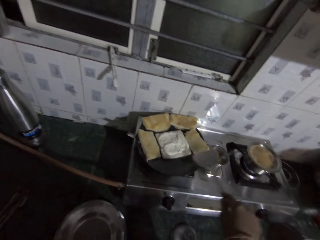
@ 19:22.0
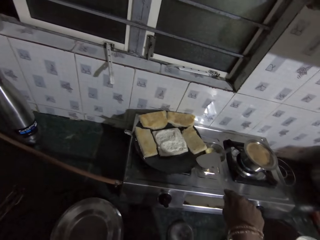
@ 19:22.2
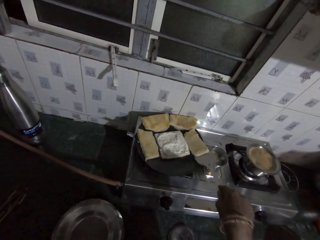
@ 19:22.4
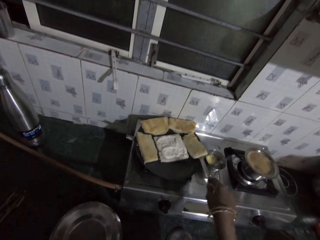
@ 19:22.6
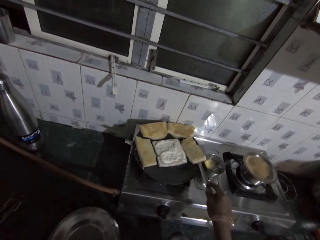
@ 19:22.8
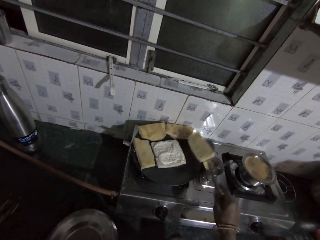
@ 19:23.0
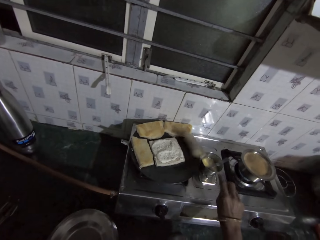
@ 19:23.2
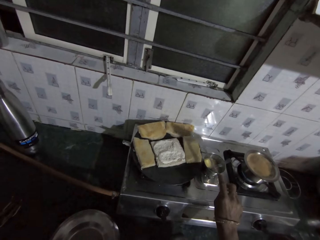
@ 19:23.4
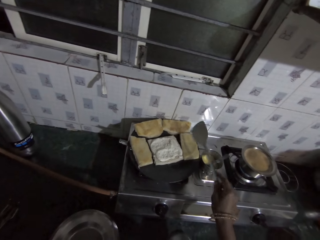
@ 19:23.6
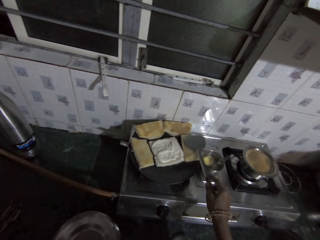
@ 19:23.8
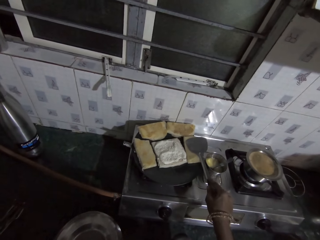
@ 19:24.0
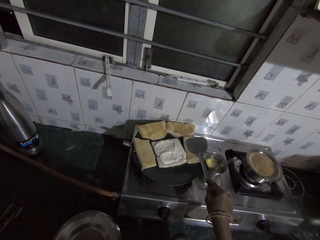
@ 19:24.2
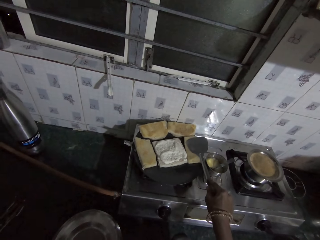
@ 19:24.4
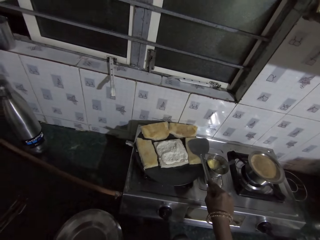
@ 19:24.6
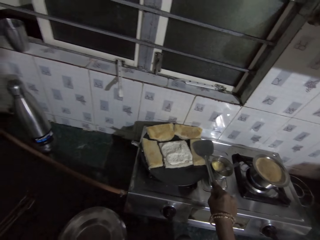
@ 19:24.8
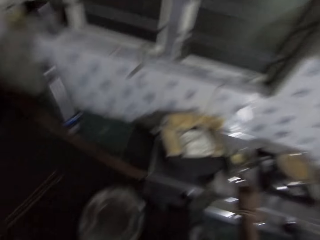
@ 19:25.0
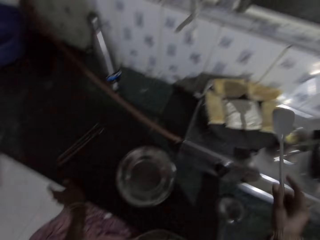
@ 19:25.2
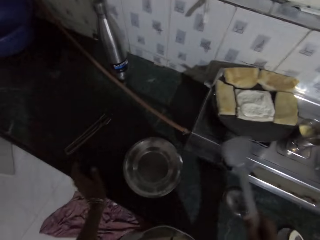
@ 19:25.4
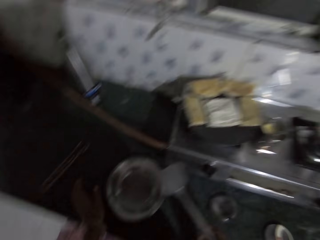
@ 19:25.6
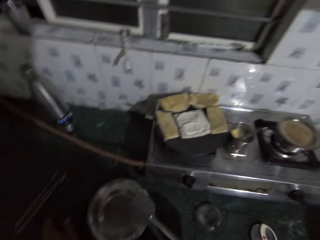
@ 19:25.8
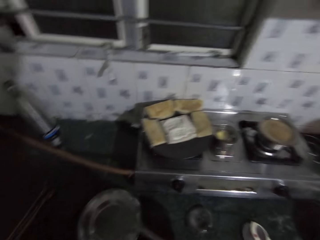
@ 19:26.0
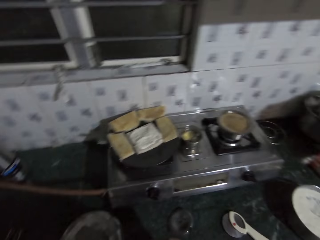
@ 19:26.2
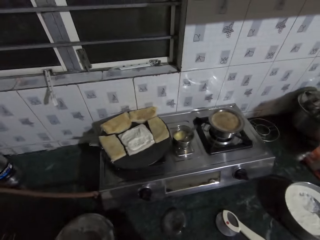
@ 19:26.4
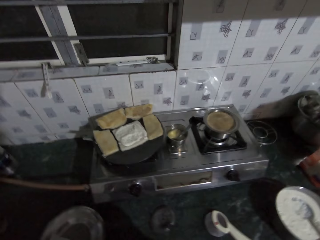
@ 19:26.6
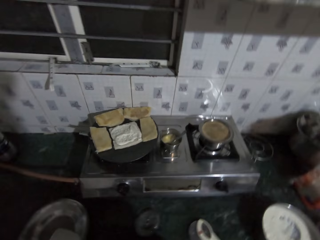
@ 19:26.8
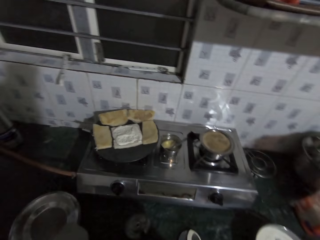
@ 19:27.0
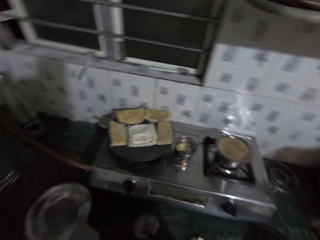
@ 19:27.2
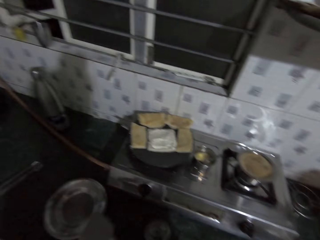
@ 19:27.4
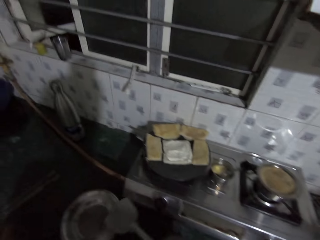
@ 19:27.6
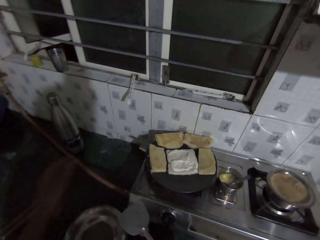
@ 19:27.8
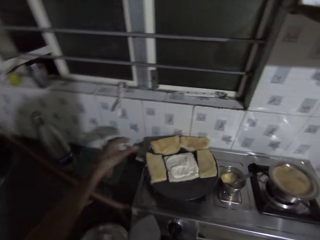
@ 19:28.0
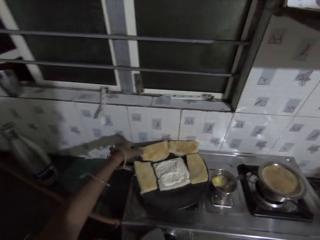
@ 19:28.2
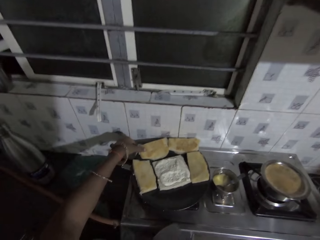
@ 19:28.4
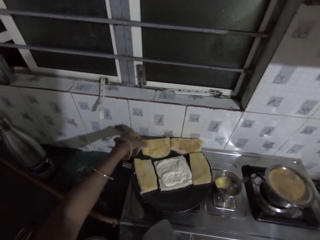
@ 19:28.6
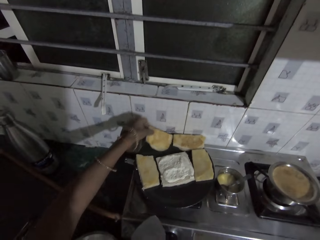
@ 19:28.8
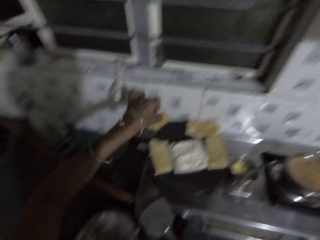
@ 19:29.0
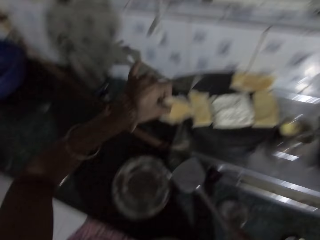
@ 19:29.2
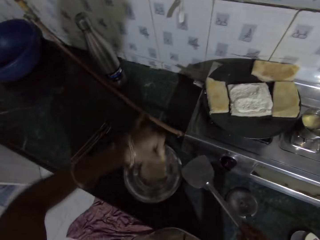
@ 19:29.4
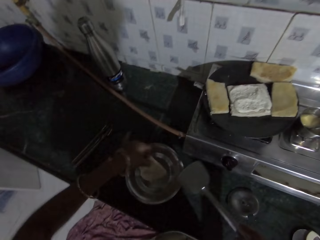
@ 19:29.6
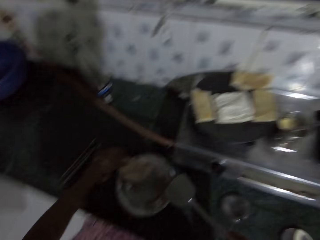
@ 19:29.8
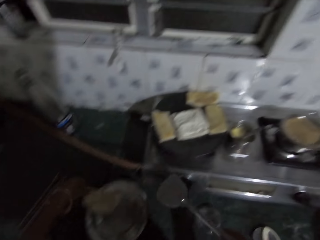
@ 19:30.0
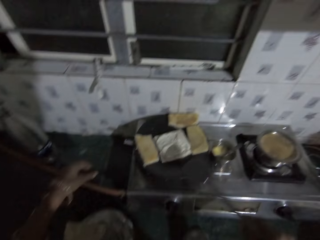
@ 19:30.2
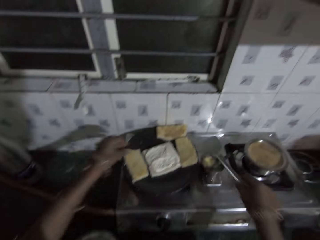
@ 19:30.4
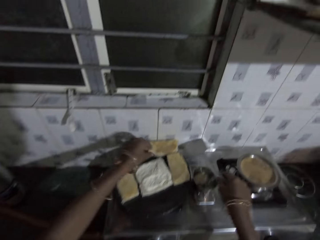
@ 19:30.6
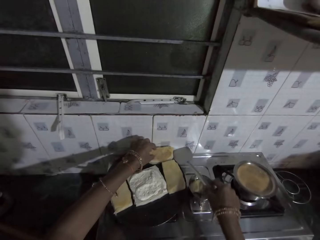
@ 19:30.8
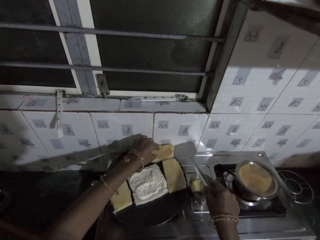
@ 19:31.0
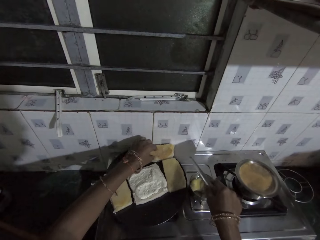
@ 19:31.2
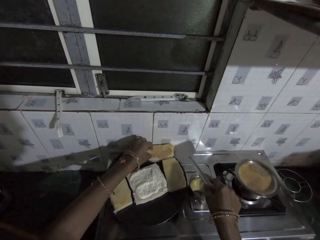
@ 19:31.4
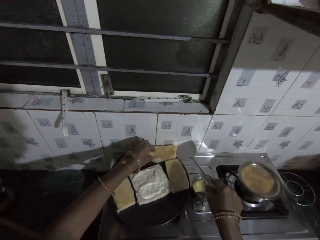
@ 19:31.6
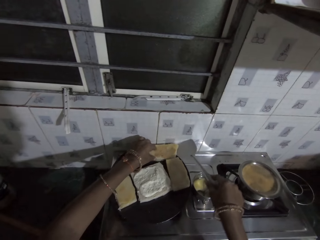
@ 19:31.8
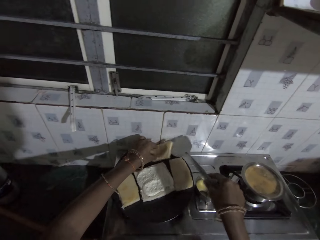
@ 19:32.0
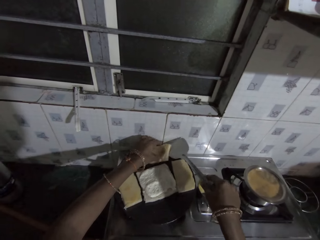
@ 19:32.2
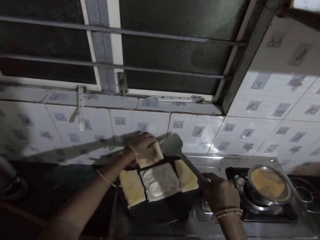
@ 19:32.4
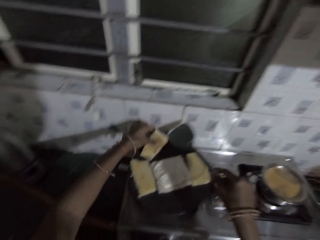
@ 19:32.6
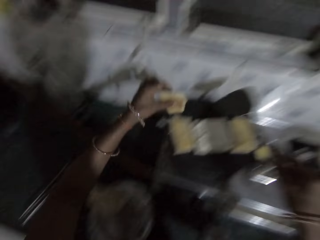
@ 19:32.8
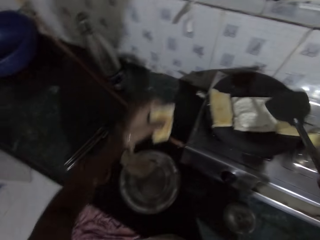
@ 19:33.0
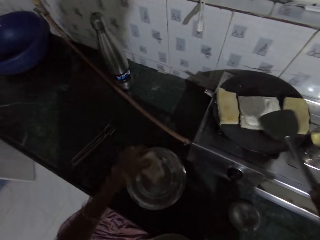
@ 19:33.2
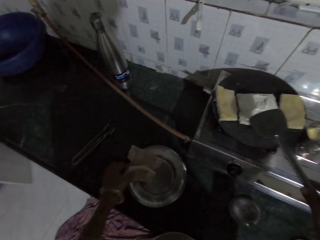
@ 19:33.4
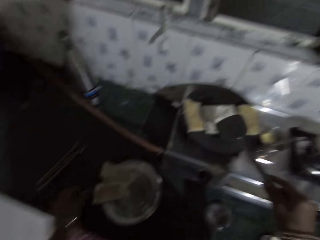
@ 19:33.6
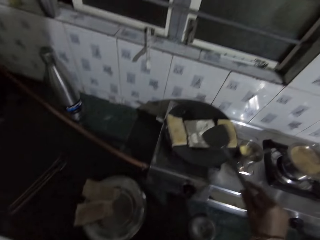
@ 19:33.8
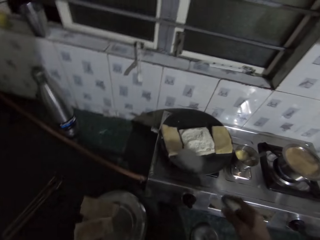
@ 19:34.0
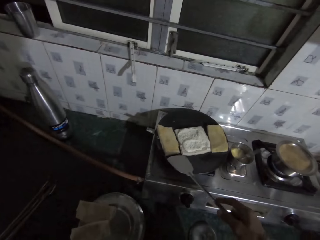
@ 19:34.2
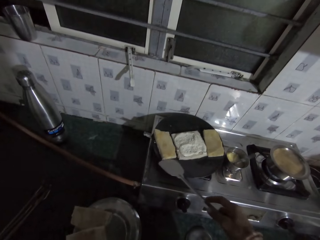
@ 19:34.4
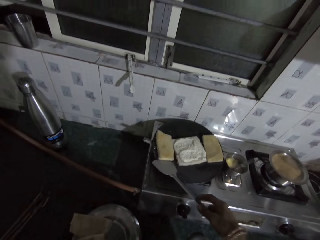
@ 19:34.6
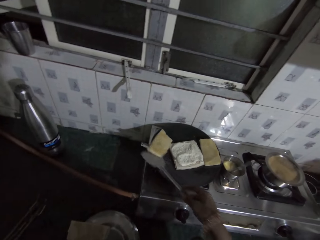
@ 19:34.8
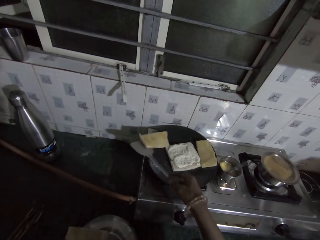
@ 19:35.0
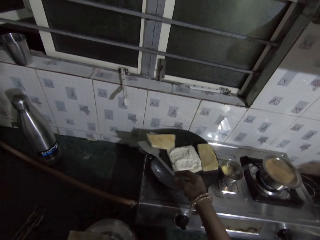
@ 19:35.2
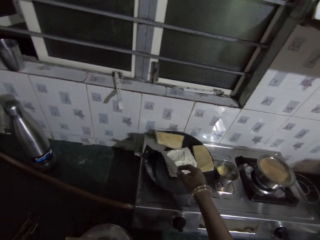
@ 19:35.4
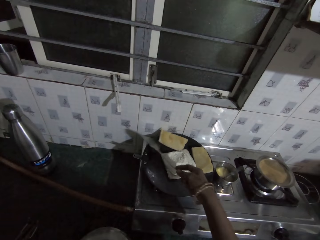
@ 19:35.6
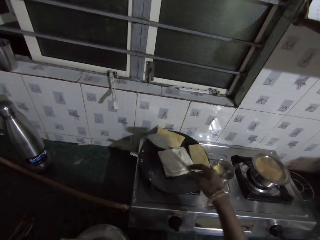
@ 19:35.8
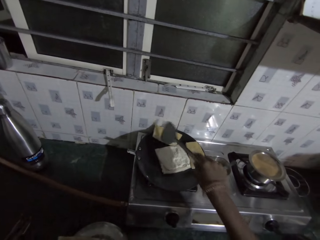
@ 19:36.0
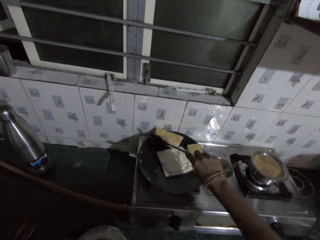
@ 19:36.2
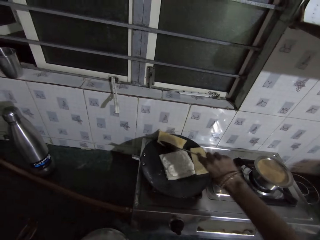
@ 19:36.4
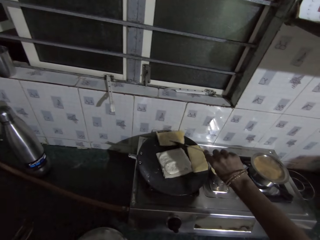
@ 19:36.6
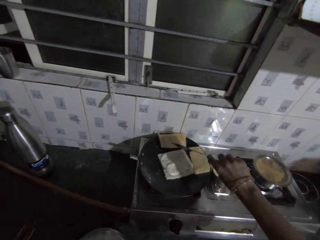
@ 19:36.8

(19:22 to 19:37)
The camera wearer flips the piece of naan with the spatula in her right hand. She presses the piece of naan on the frying pan with the spatula in her right hand. She holds the spatula and looks around. She holds the spatula. She picks the piece of naan from the frying pan with her left hand. She places the piece of naan in a plate with her left hand. She holds the spatula. She holds the spatula again. She picks the piece of naan from the frying pan with her left hand. She holds the spatula. She places the piece of naan in the plate with her left hand. She shifts the piece of naan with the spatula in her right hand.

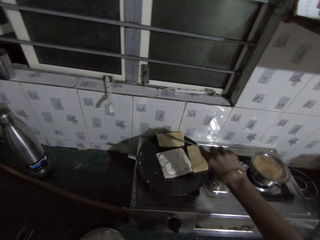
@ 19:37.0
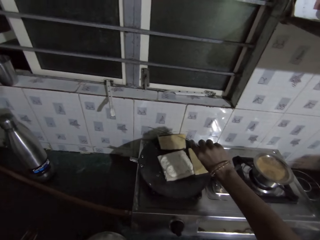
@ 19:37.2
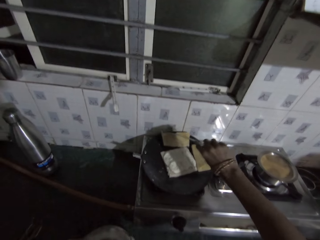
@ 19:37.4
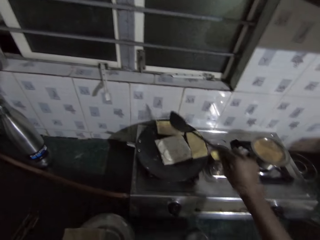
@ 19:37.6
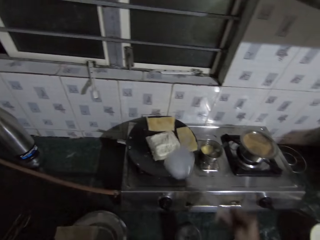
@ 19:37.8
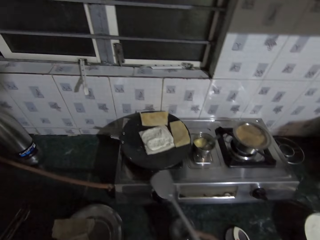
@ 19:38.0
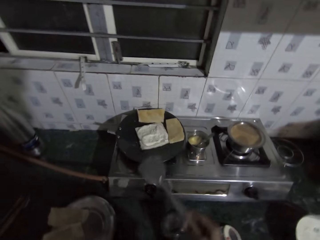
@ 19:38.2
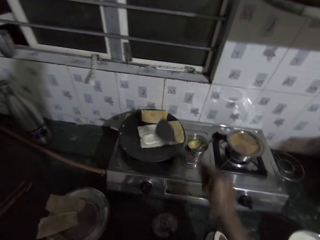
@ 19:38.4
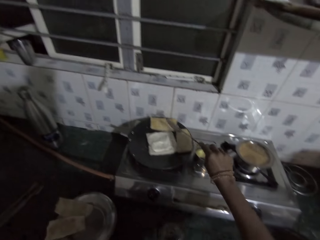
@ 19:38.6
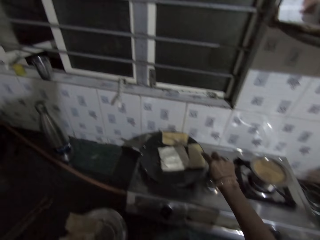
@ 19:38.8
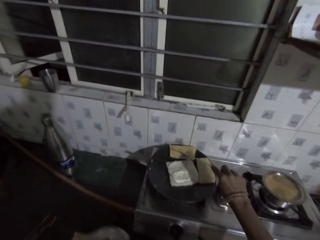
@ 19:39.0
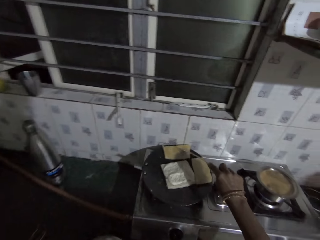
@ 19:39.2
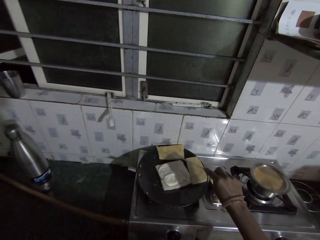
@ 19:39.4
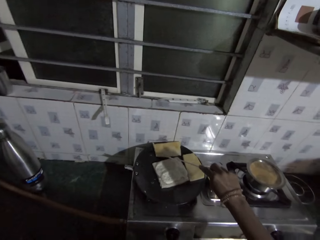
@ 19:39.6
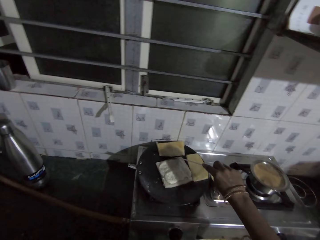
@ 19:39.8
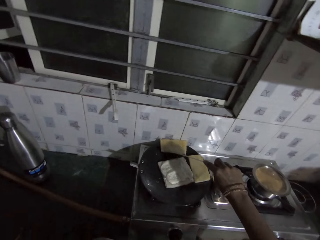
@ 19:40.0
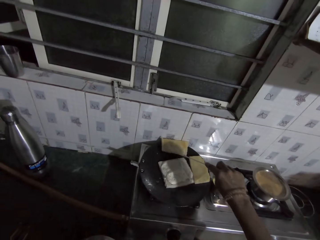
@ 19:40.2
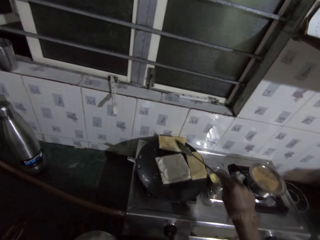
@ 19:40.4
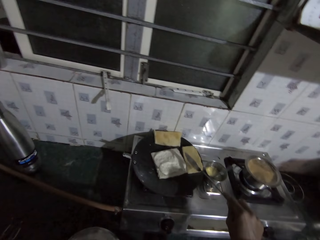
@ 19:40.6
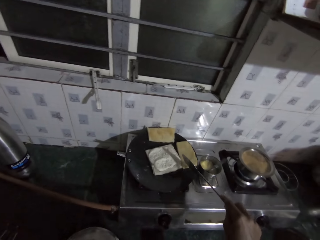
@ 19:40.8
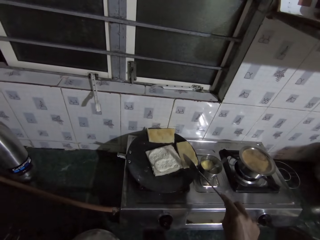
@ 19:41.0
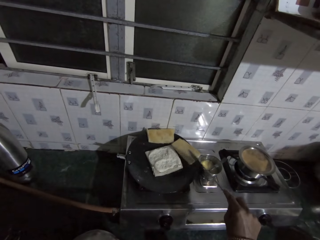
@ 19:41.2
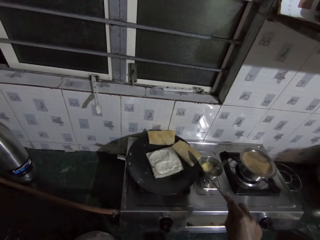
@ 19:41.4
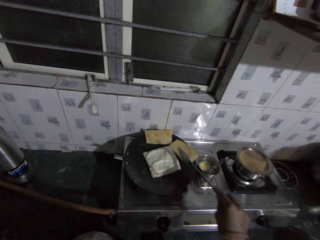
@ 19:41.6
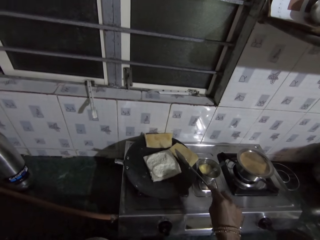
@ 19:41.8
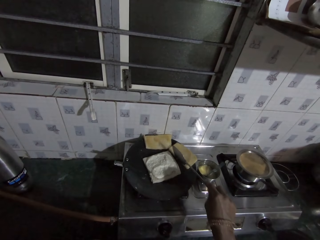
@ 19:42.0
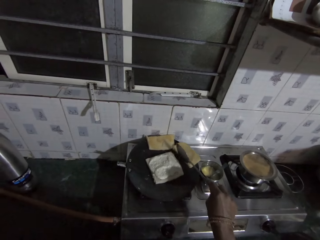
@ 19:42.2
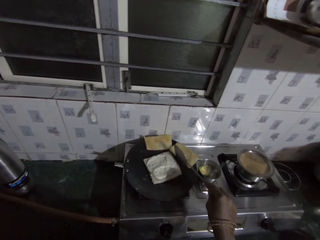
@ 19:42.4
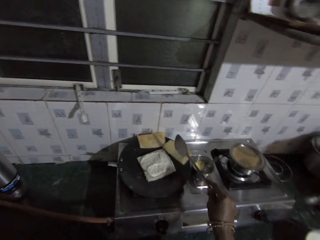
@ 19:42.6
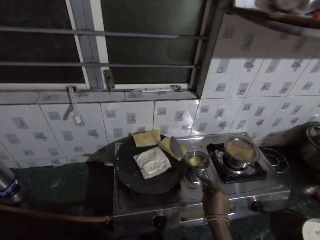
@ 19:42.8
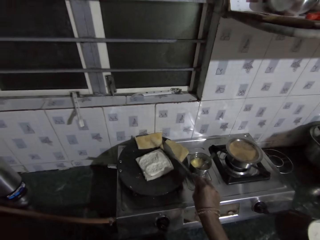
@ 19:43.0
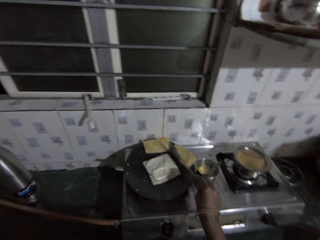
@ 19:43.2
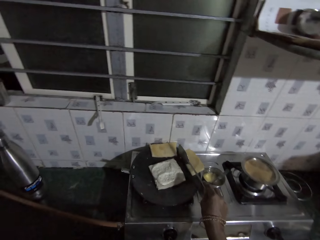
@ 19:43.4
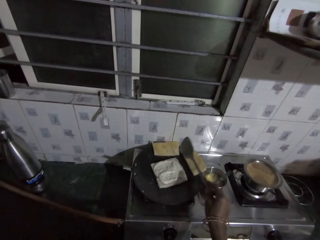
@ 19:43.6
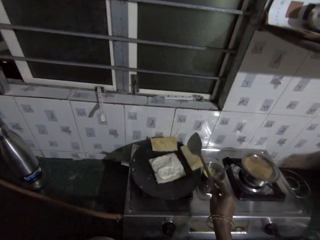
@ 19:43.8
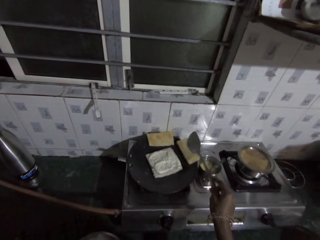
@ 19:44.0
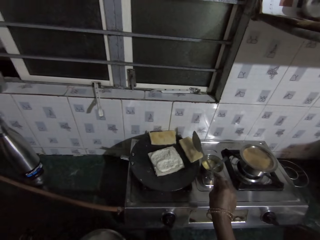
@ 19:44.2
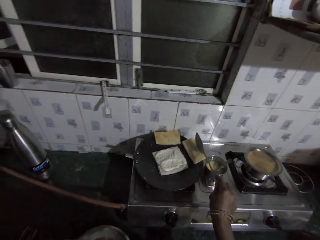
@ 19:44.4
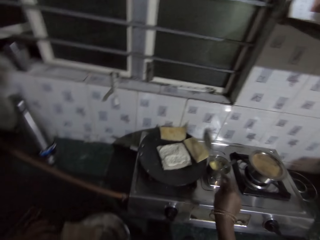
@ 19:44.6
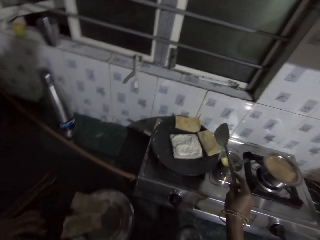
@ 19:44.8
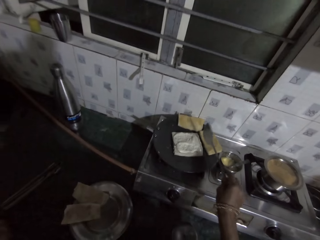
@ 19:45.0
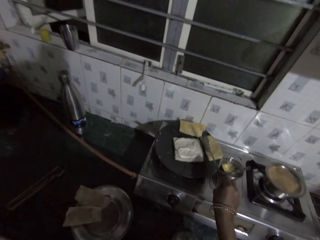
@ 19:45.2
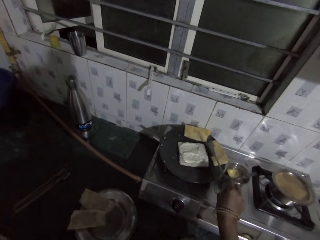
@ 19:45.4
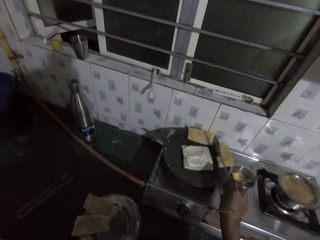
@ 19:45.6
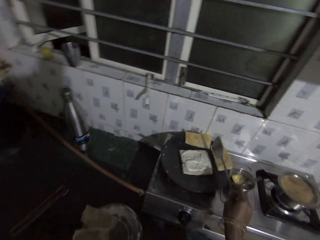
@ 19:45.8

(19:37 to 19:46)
The camera wearer holds the spatula. She shifts the pieces of naan with the spatula in her right hand. She converses with a person.
